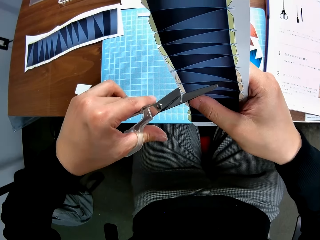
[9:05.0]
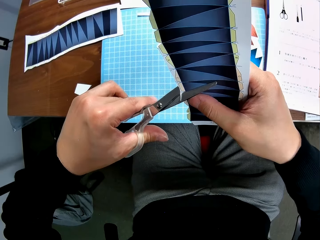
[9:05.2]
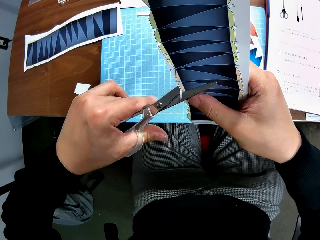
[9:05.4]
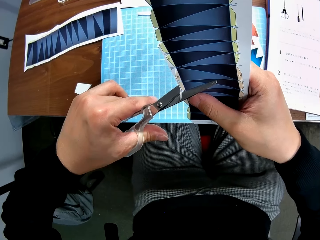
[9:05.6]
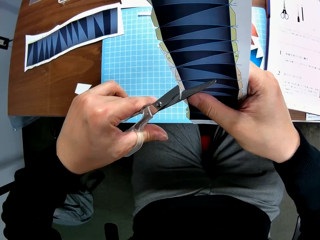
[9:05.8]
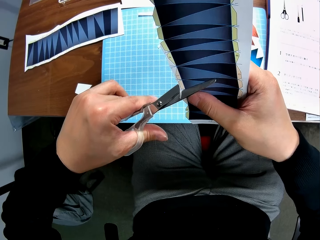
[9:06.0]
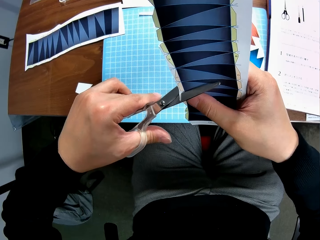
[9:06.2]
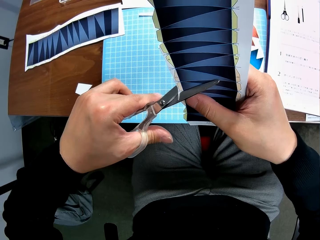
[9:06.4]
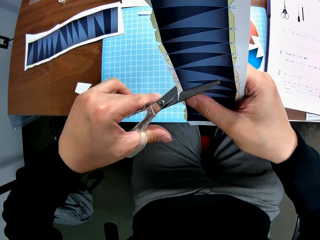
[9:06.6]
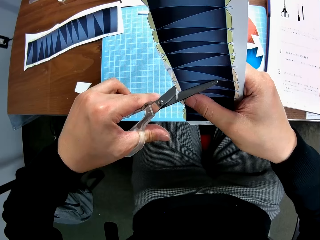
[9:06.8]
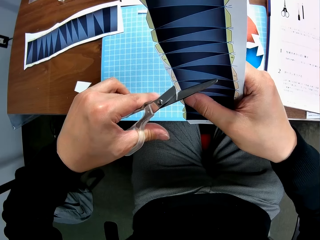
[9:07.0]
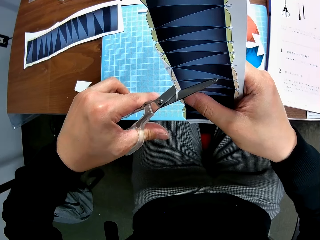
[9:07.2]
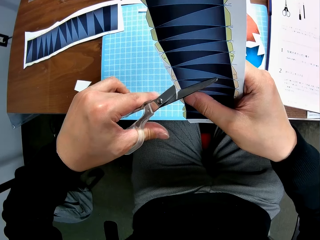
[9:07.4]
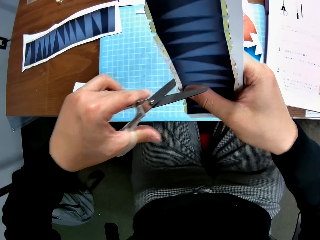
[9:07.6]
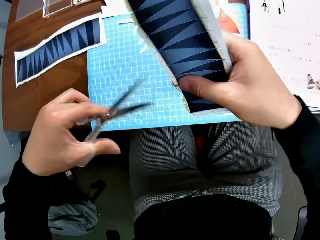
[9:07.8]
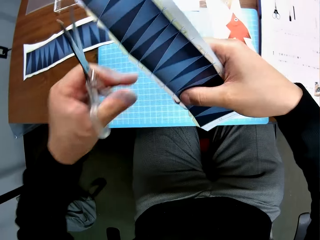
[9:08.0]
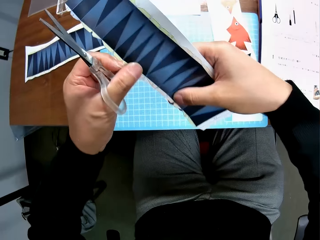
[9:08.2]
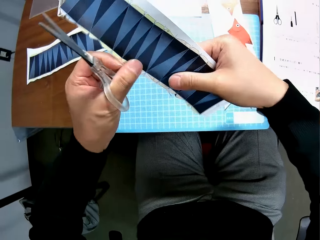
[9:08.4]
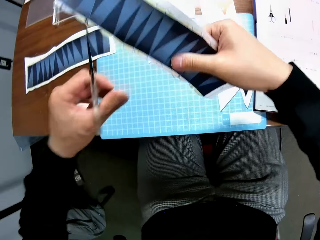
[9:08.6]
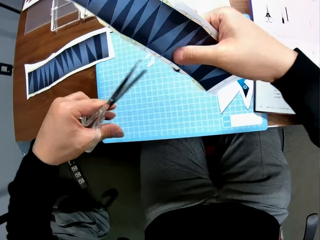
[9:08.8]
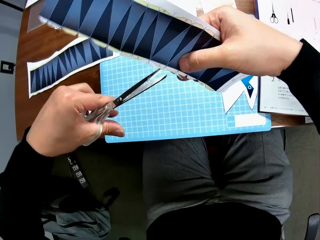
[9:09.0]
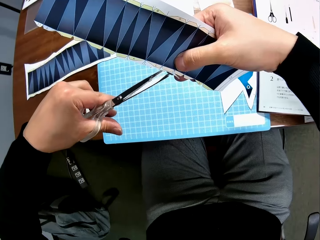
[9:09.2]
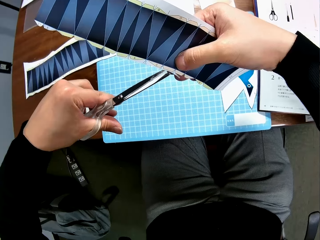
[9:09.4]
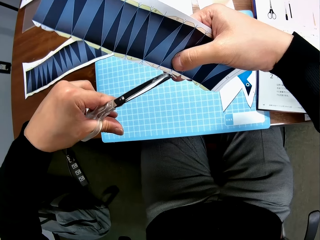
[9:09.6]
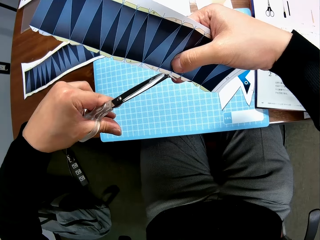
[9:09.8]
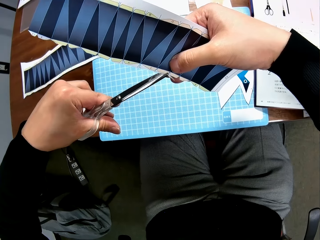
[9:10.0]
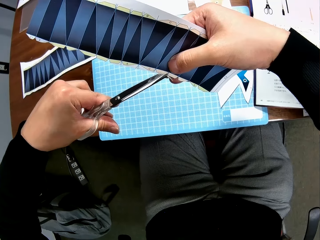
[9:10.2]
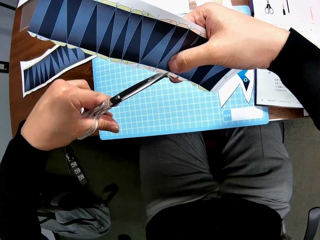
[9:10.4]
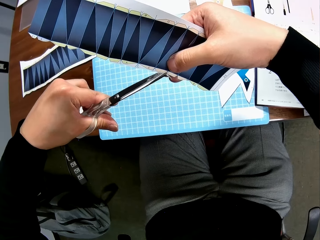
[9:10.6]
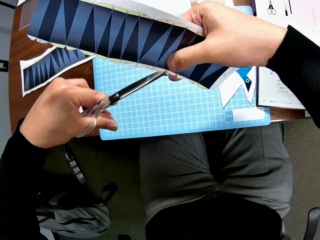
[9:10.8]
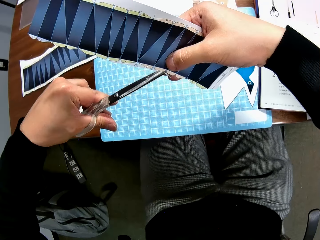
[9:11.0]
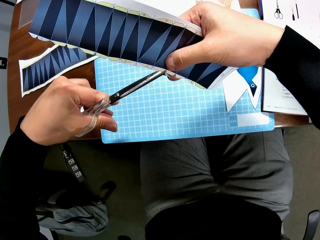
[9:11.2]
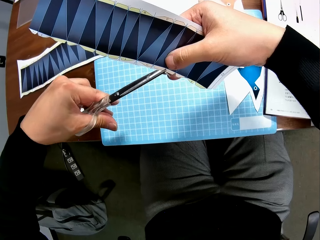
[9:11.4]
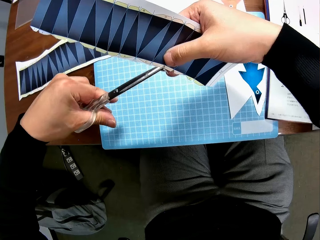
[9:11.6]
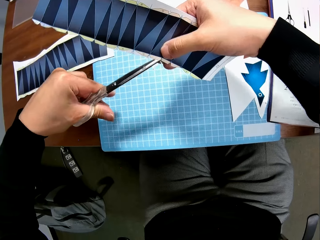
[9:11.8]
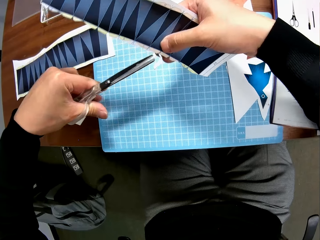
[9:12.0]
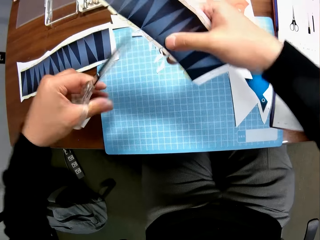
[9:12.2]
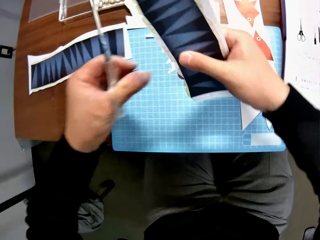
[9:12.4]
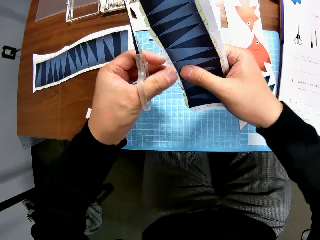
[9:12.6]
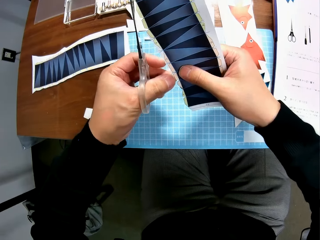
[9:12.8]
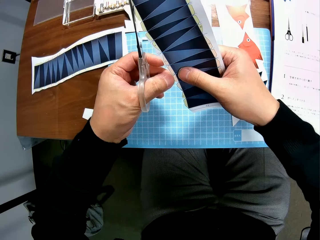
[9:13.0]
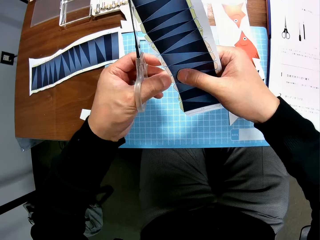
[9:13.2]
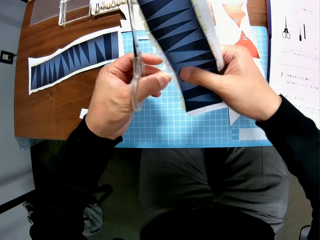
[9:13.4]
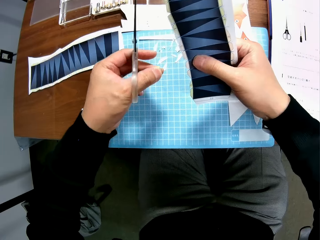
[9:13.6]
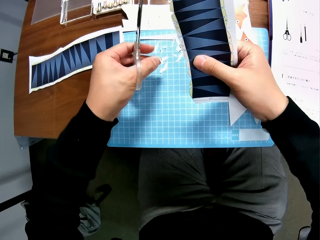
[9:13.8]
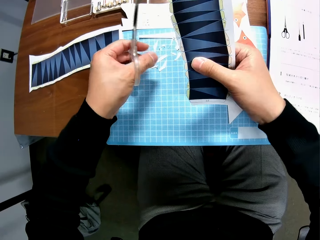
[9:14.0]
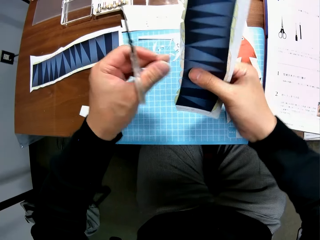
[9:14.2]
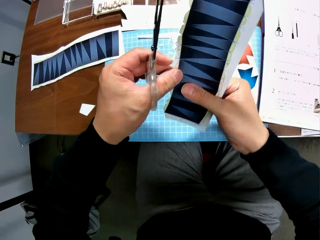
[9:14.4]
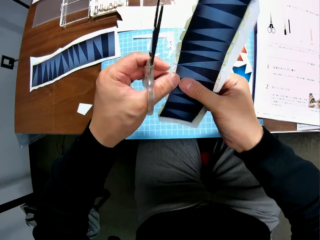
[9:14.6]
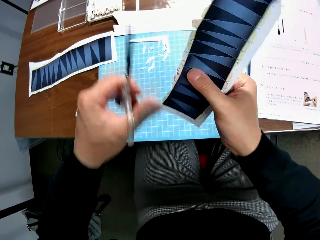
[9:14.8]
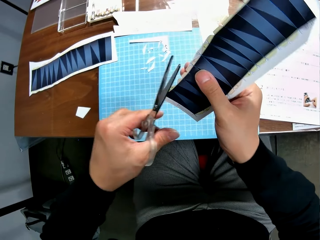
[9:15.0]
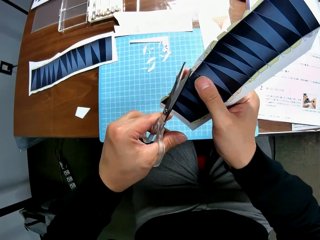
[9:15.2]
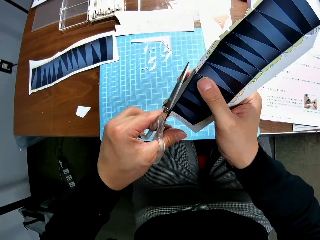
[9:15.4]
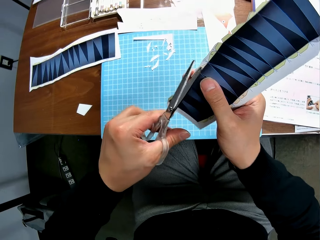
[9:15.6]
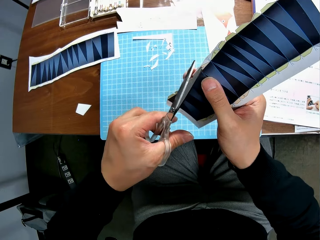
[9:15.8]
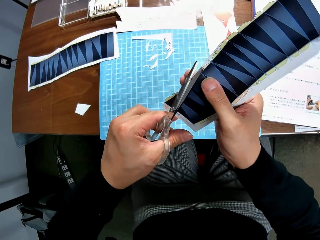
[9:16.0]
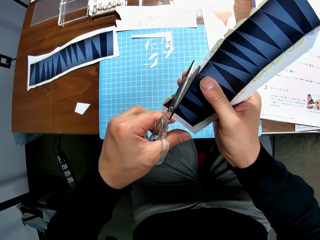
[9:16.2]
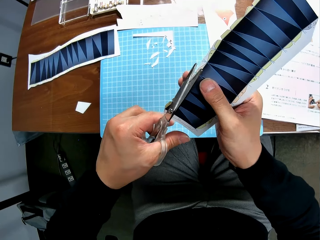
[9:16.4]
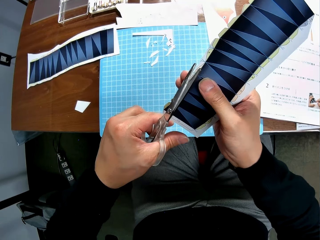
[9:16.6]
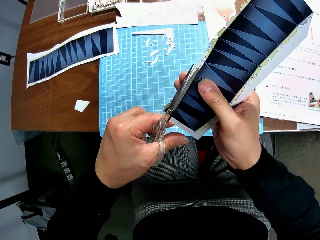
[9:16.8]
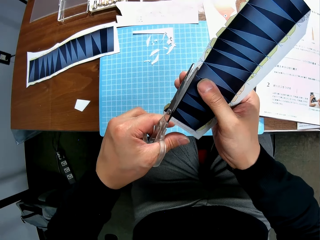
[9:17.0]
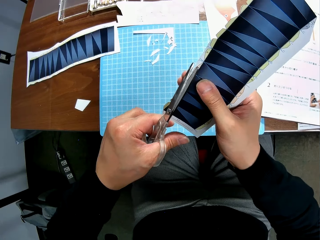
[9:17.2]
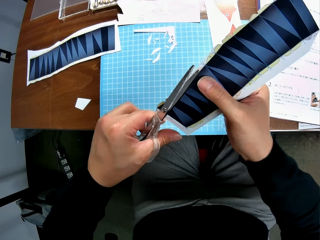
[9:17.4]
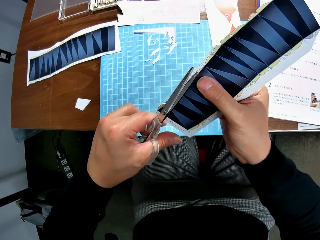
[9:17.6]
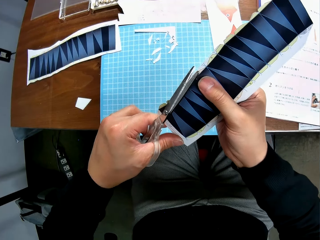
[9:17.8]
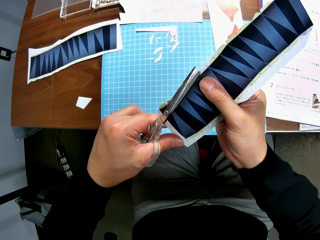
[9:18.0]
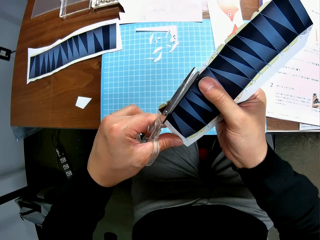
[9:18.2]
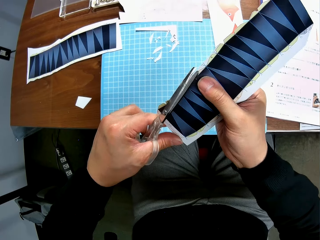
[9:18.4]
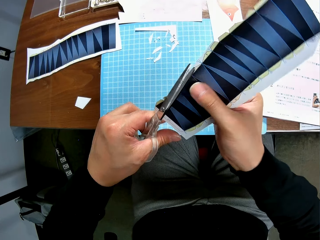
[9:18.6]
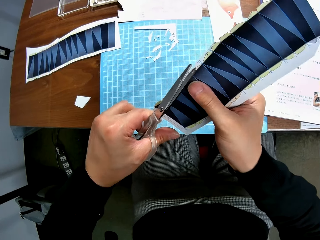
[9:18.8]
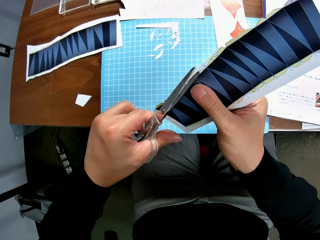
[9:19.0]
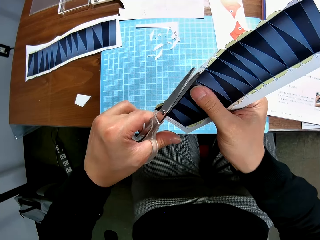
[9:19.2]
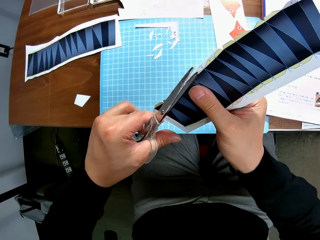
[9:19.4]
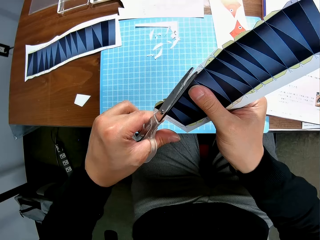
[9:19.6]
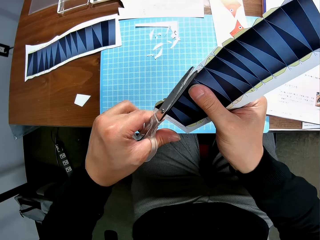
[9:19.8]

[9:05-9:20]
The camera wearer turns the paper. They remove another cut piece from the second paper stock. They drop the cut piece on the cutting mat. They continue to craft the second paper stock with the scissors. They cut a piece of paper with the scissors.

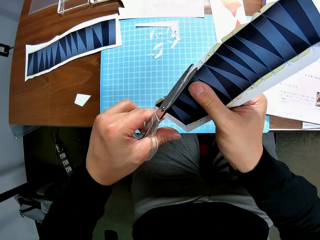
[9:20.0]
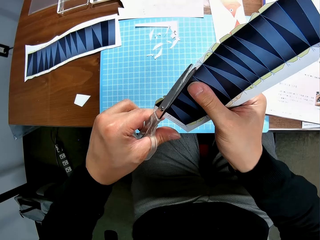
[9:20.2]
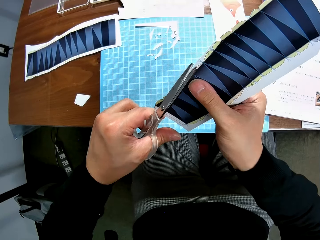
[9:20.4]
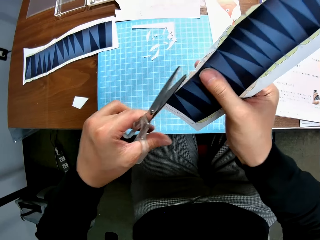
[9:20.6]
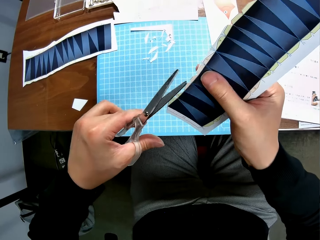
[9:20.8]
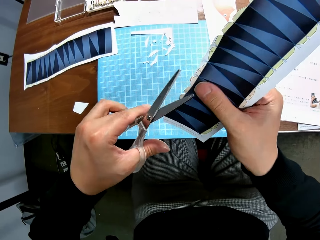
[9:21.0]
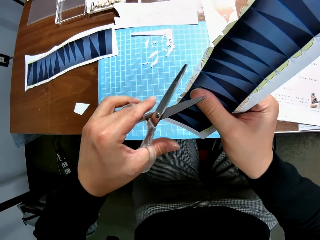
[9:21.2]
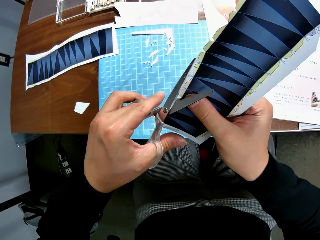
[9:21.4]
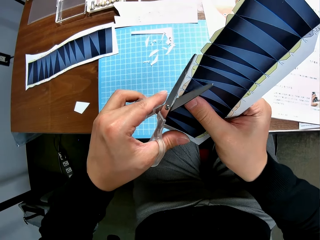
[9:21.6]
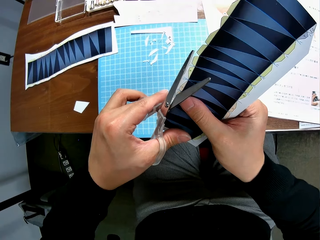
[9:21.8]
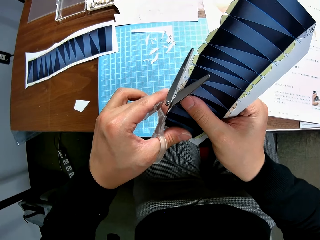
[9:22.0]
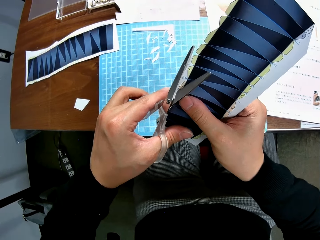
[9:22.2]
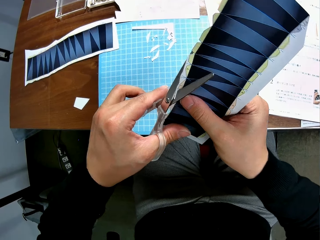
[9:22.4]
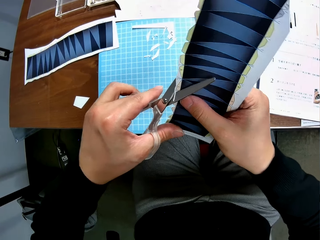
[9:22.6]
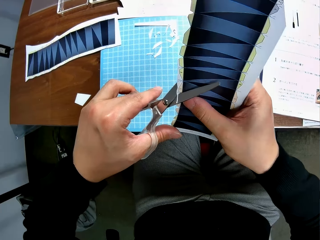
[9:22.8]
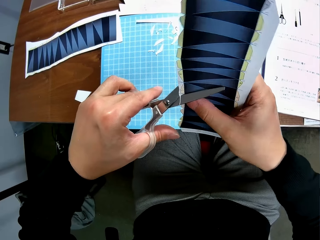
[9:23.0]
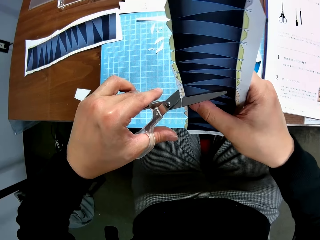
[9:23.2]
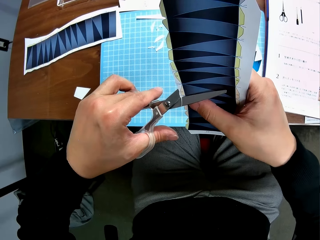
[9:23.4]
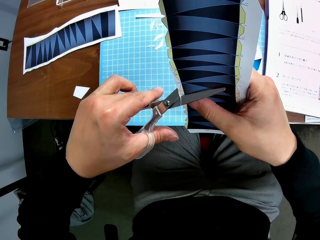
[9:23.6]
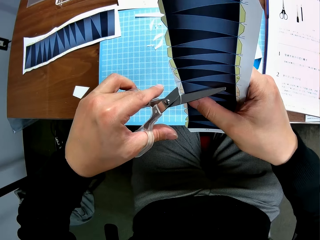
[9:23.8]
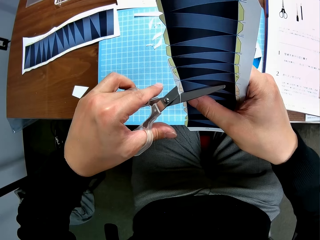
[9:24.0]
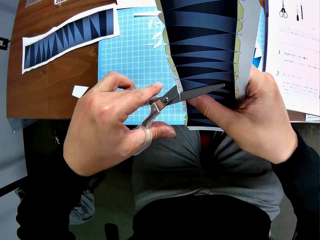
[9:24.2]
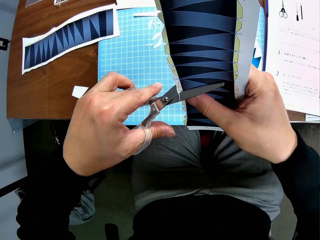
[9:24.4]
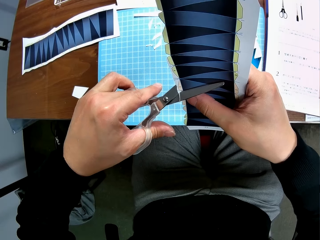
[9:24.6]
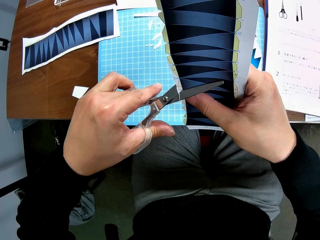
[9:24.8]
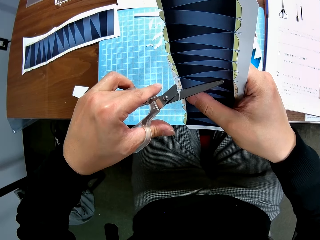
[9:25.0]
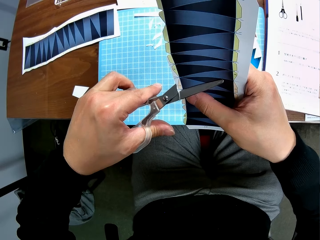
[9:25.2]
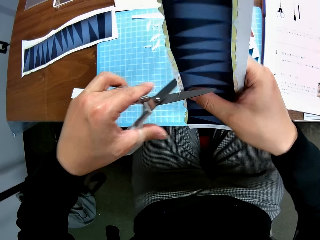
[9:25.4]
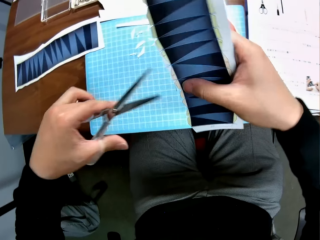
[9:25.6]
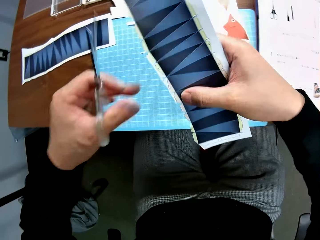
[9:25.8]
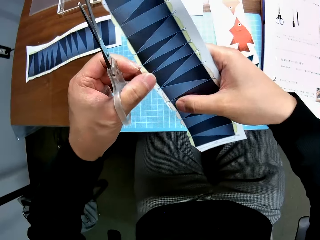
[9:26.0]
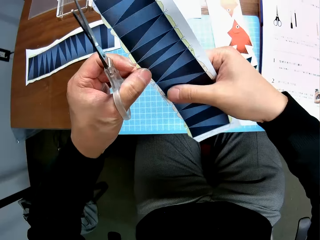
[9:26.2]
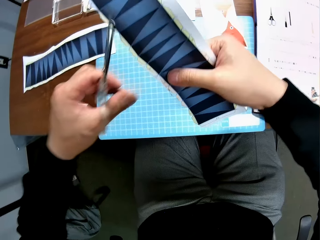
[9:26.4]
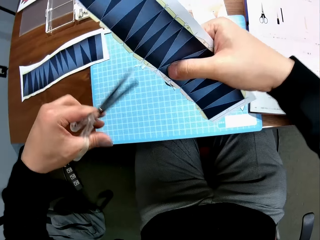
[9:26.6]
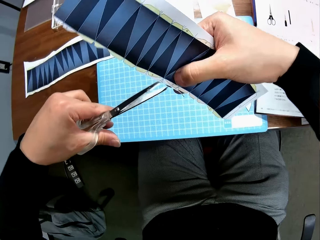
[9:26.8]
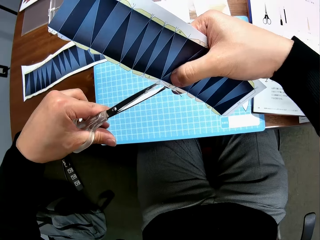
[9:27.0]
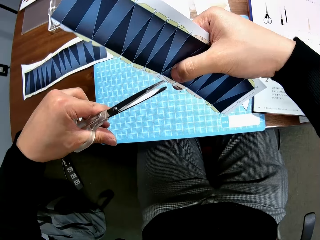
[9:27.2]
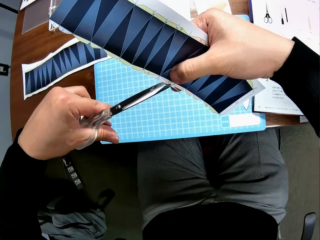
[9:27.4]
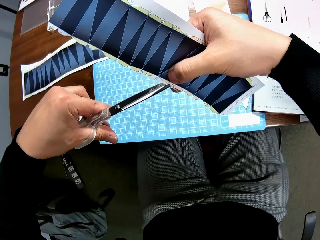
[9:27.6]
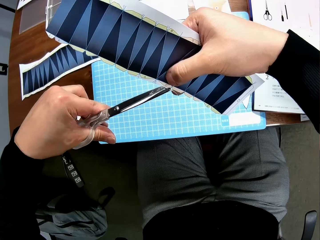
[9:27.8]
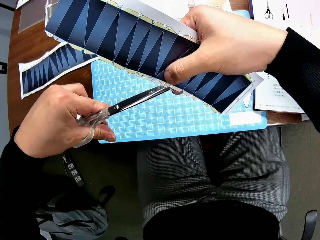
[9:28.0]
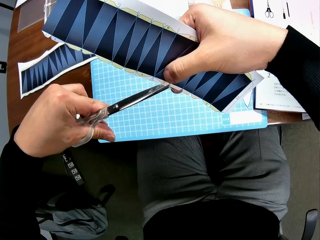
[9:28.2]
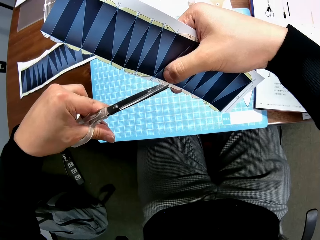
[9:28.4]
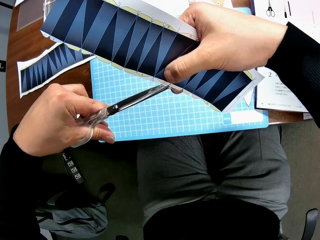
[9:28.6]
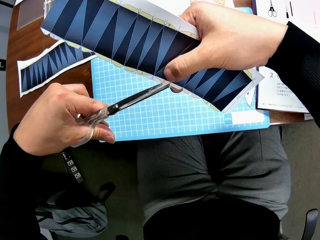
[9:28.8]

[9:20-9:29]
The camera wearer turns a piece of paper around.
